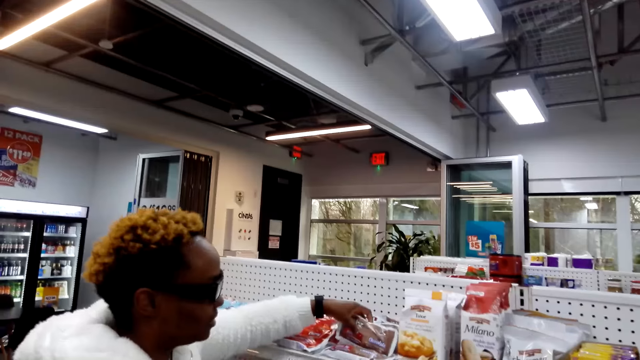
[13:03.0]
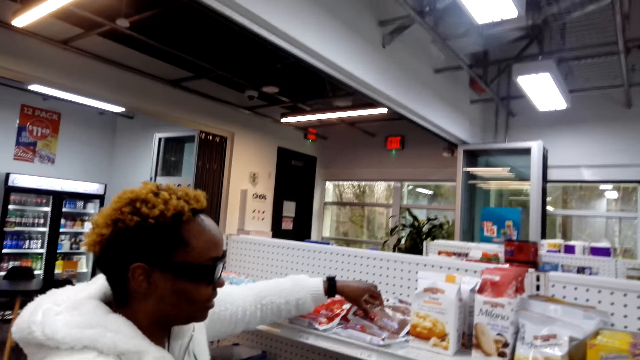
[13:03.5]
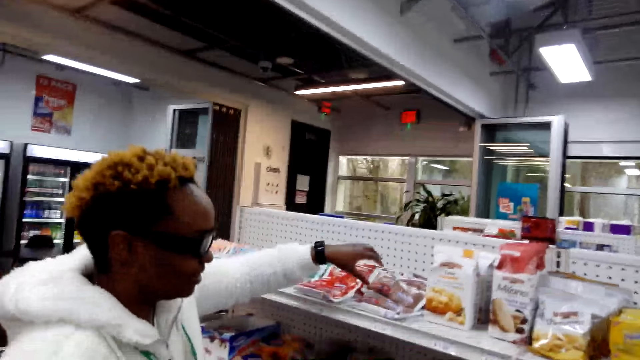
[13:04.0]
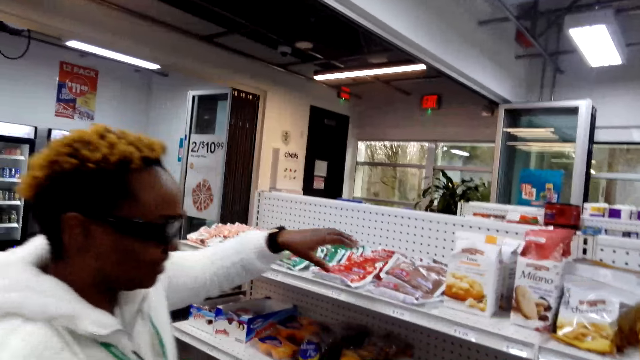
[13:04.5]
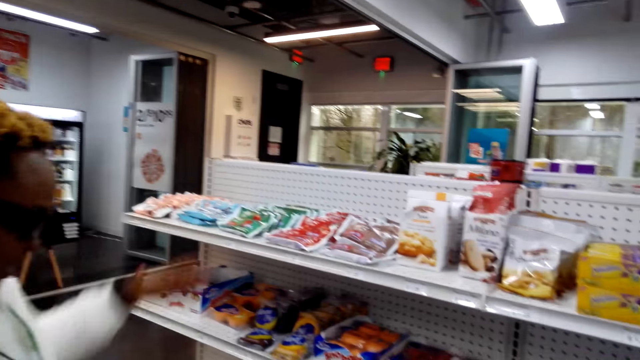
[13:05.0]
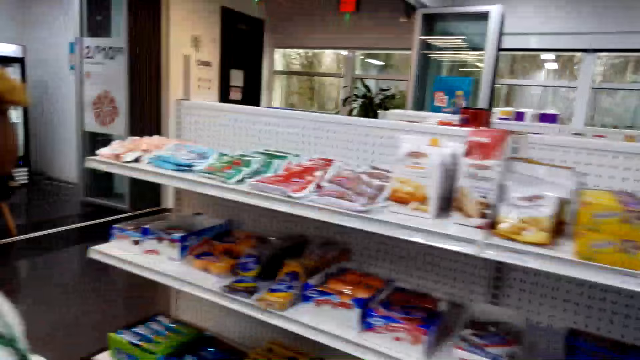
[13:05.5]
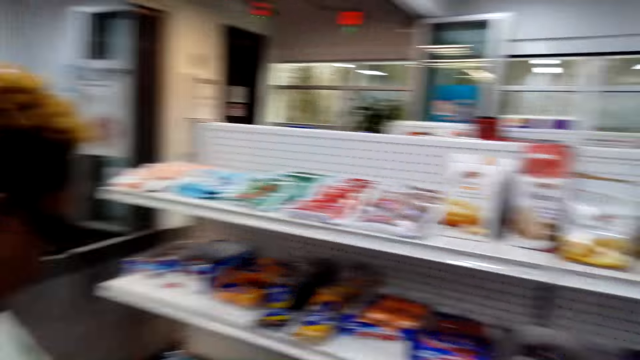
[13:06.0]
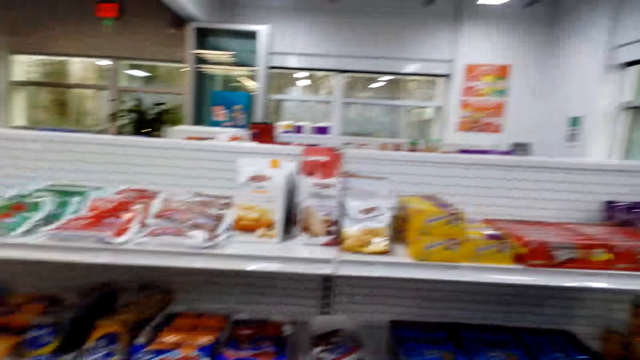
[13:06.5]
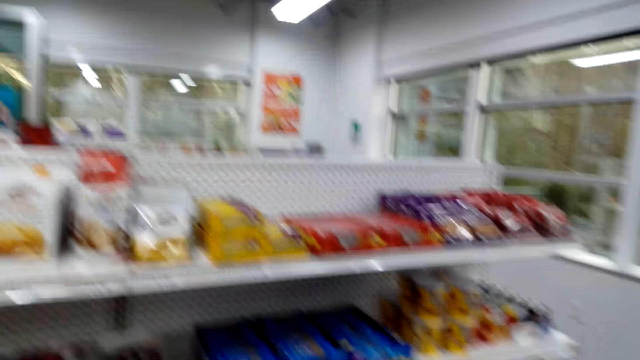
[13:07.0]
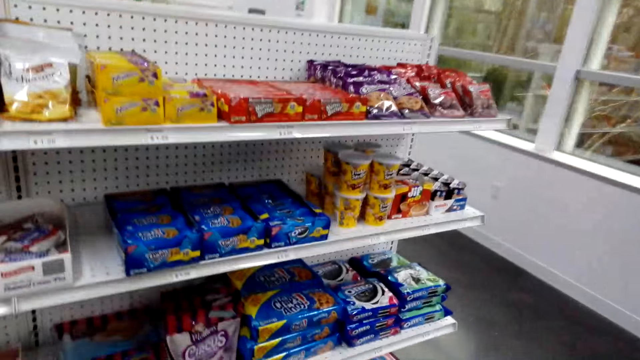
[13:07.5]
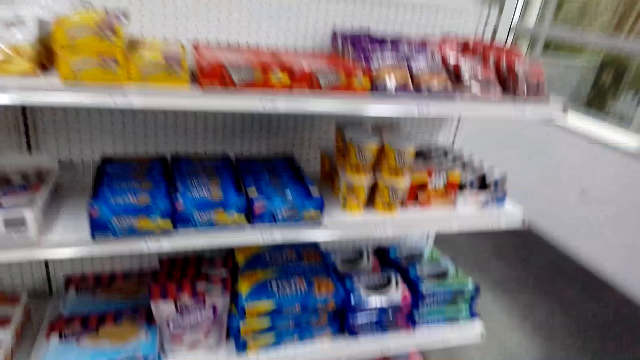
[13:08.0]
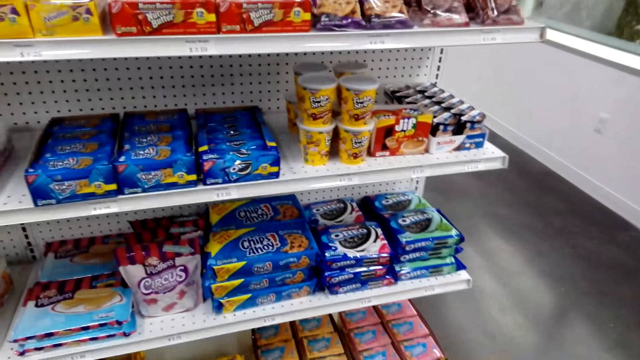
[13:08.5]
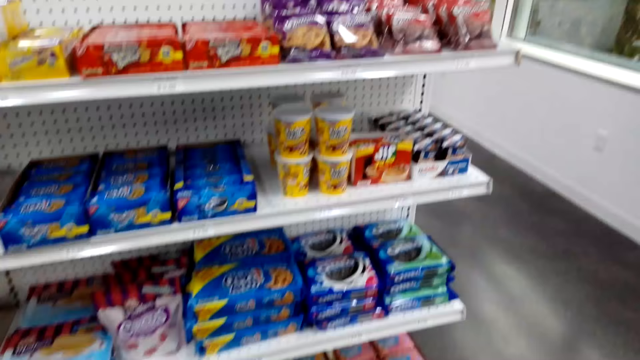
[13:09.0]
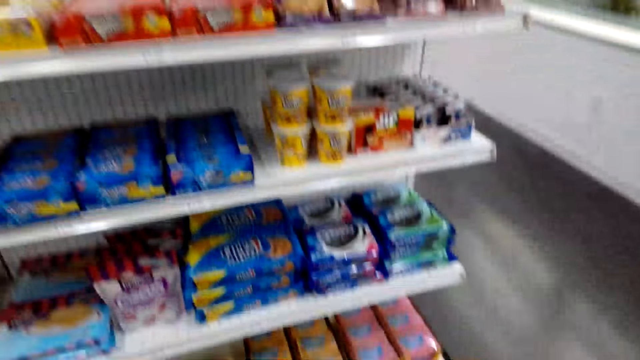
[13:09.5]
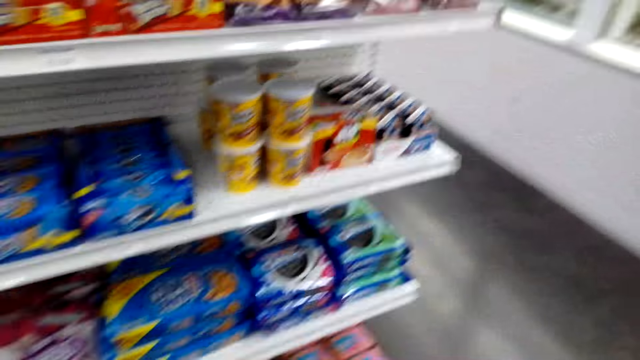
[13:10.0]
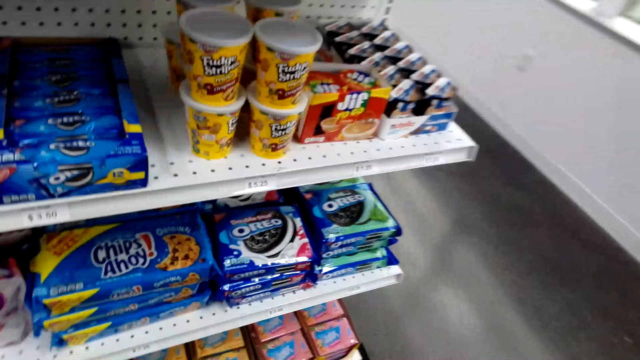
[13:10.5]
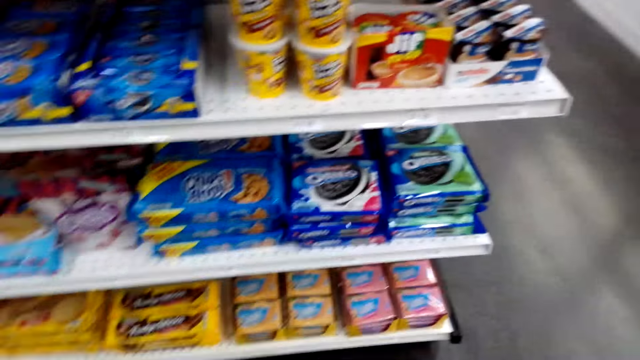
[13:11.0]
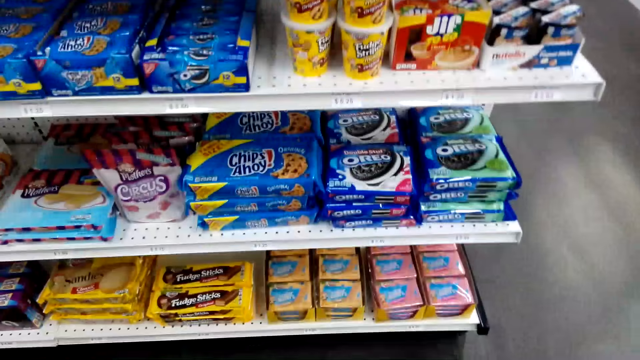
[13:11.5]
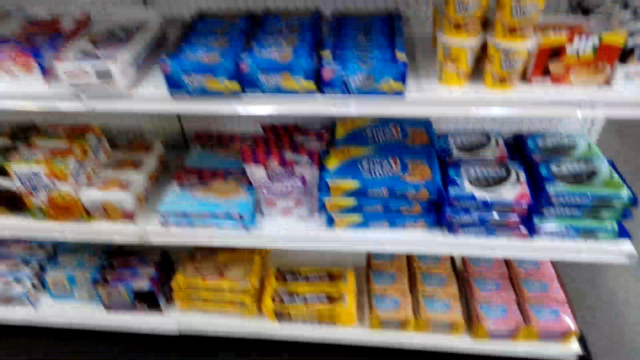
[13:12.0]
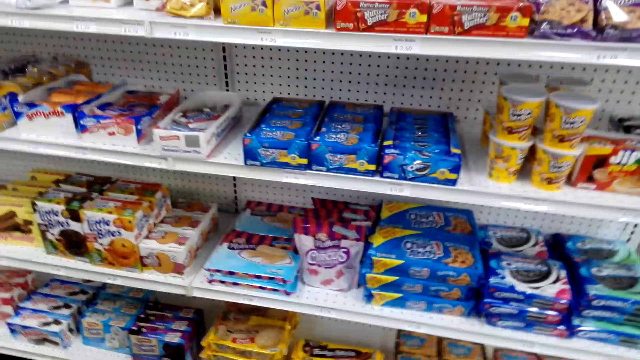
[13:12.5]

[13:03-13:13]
A person puts the chocolate on the shelf. The person leaves. The camera wearer looks around.

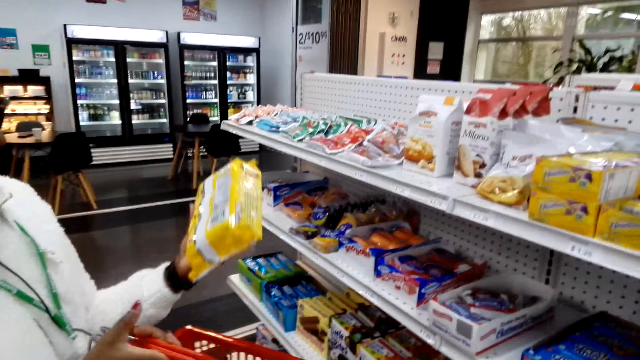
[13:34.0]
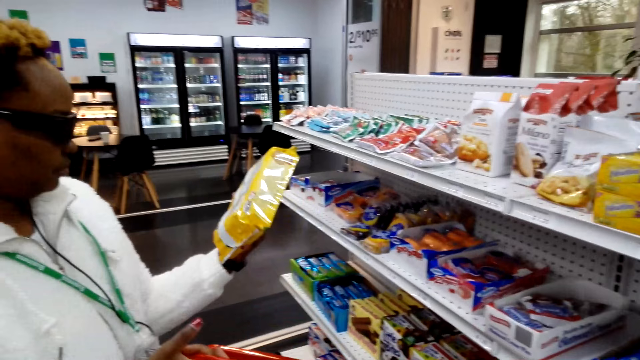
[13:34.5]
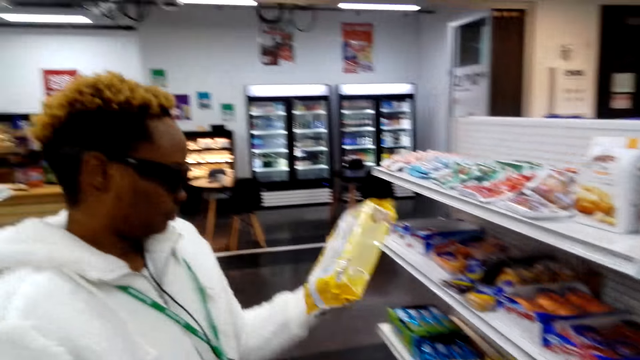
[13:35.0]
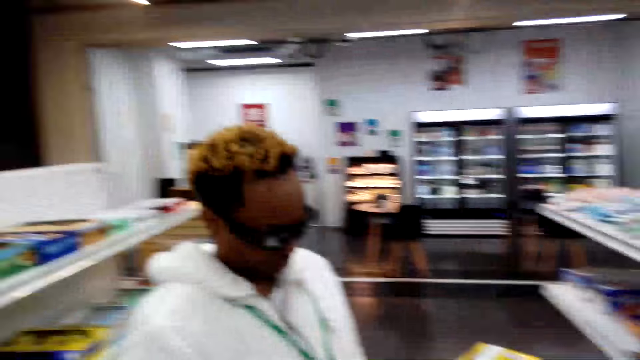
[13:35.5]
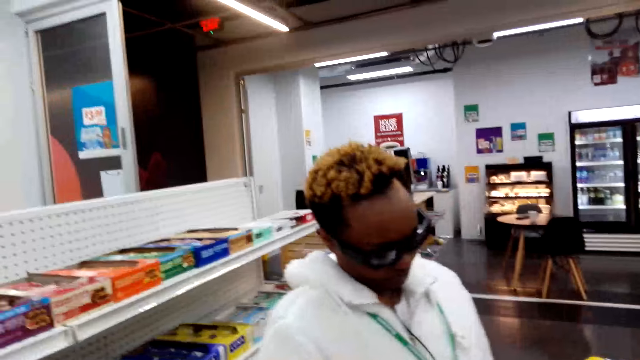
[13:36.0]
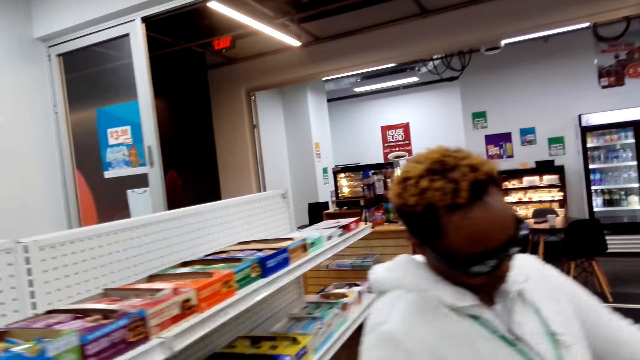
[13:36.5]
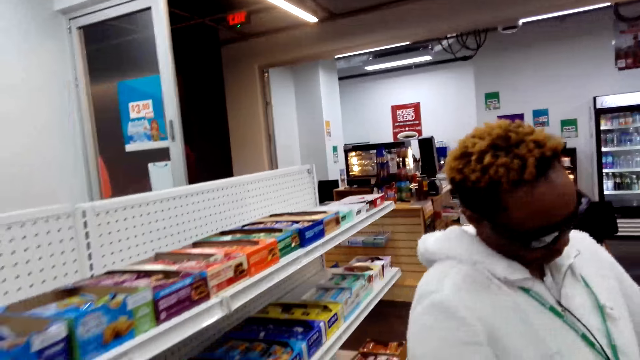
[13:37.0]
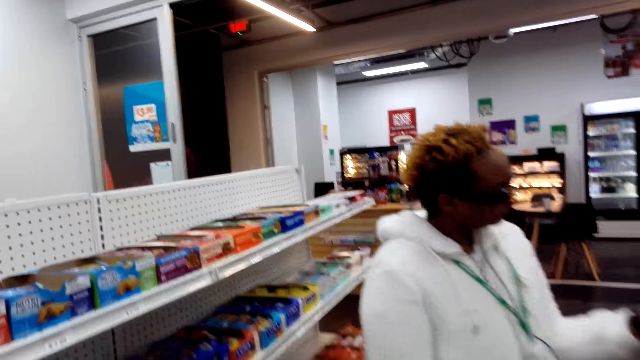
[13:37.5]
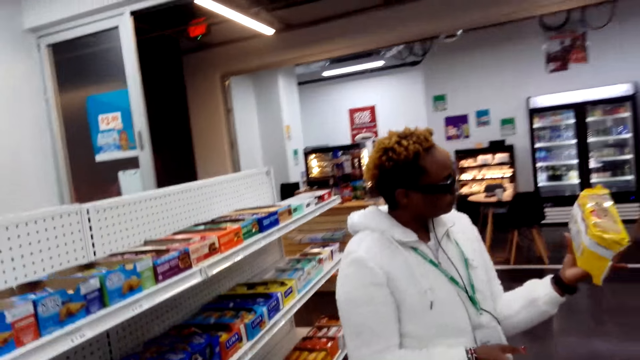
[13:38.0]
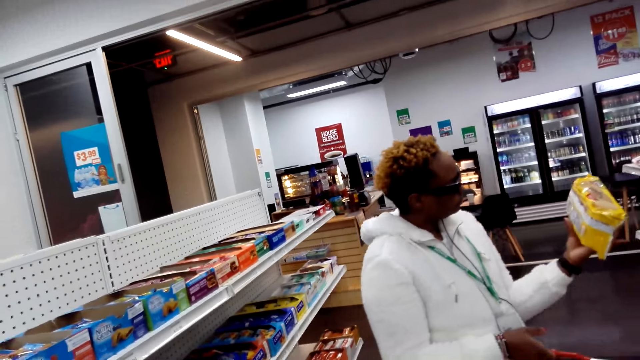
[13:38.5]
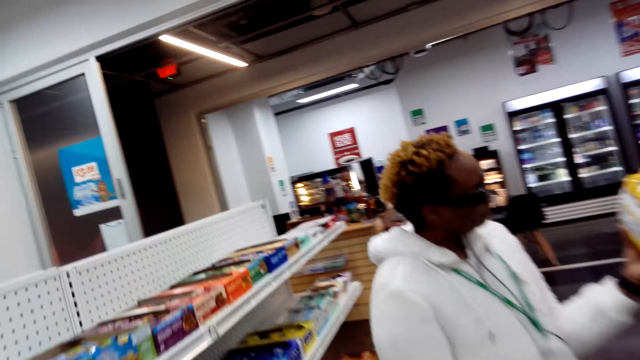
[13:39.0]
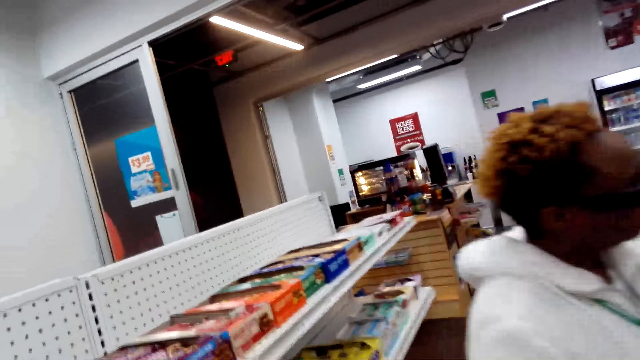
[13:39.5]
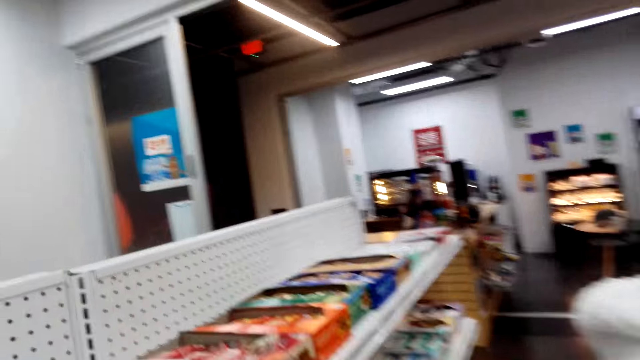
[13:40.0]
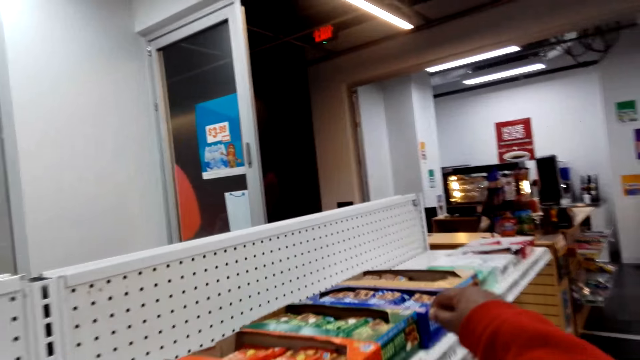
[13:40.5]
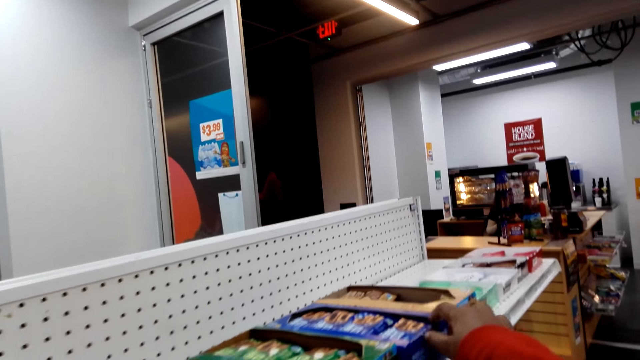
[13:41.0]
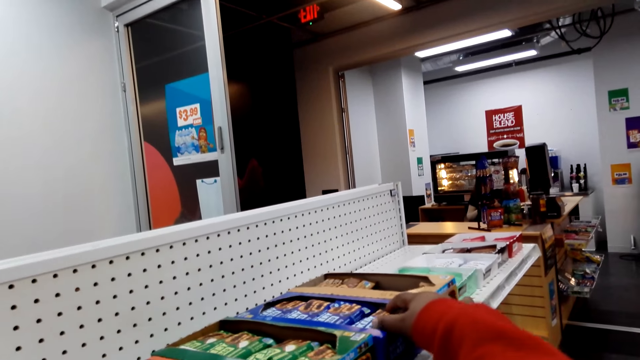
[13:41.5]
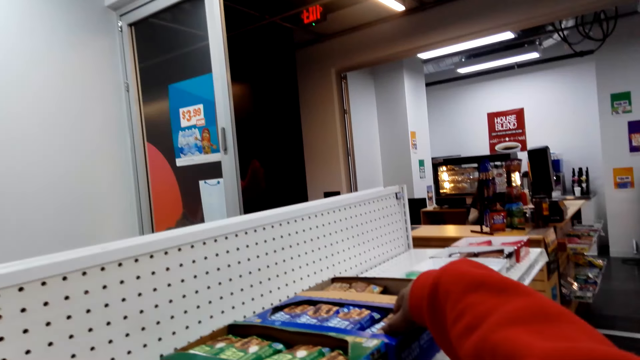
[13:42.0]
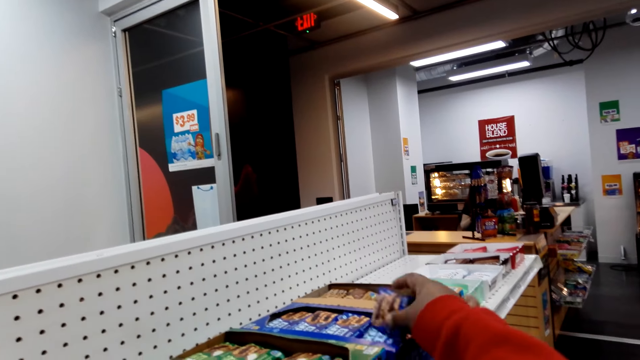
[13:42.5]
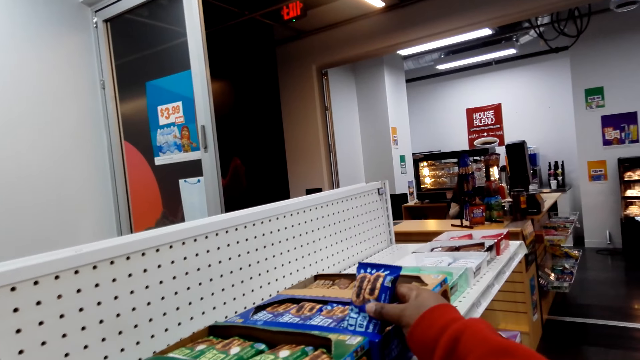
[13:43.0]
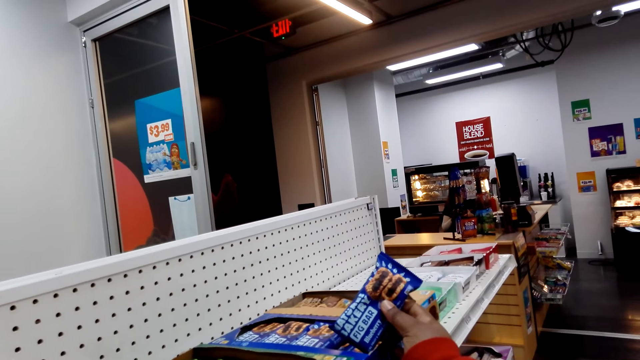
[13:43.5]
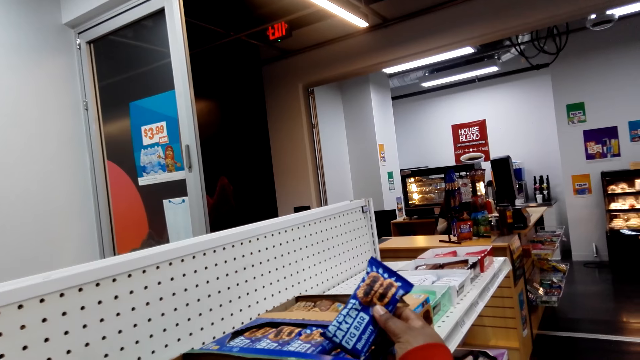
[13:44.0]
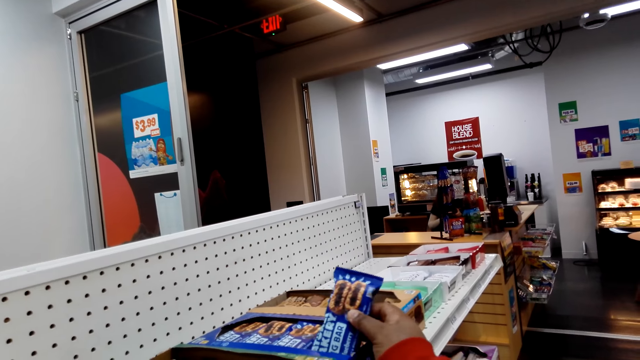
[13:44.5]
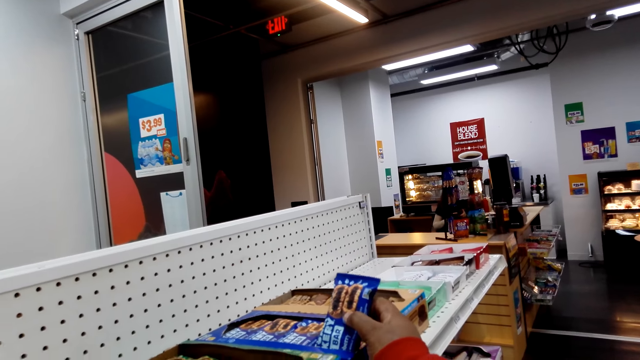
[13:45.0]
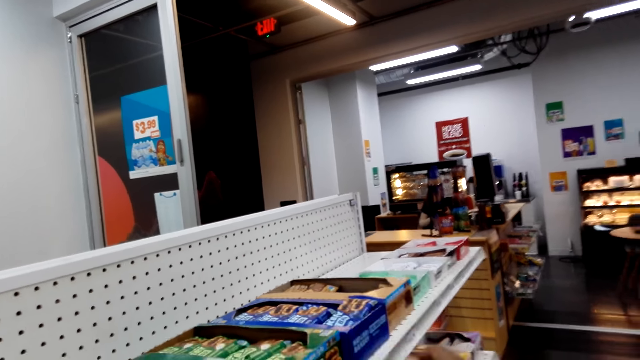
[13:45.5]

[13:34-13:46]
A woman checks the sandies. The camera wearer looks around. They look at the chocolate bar. They pick up something.
